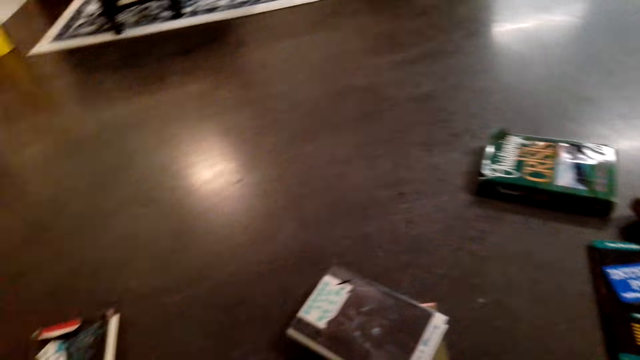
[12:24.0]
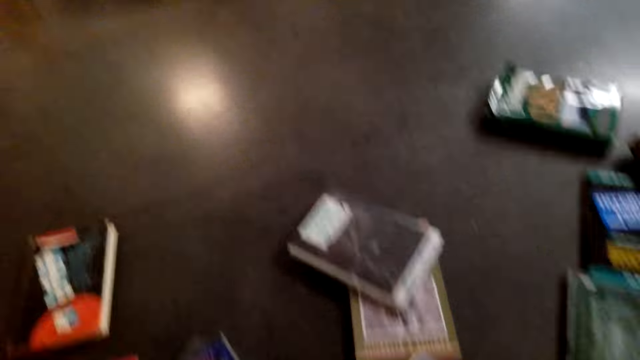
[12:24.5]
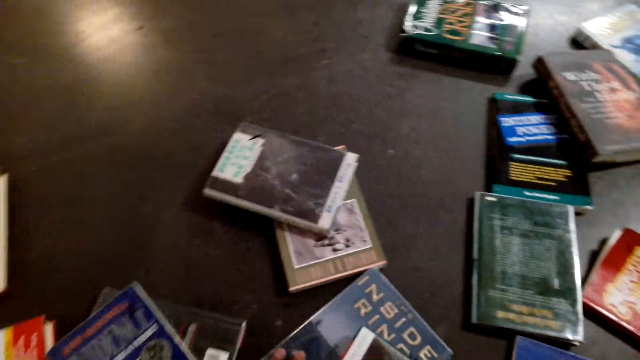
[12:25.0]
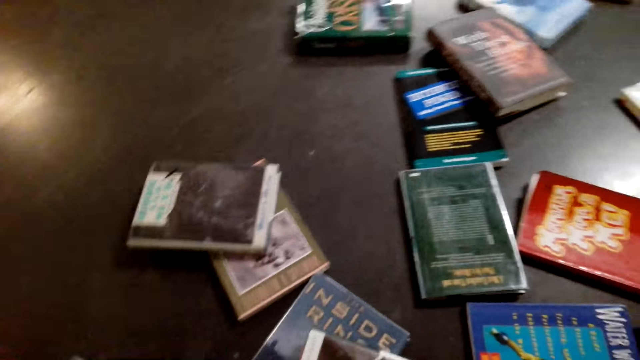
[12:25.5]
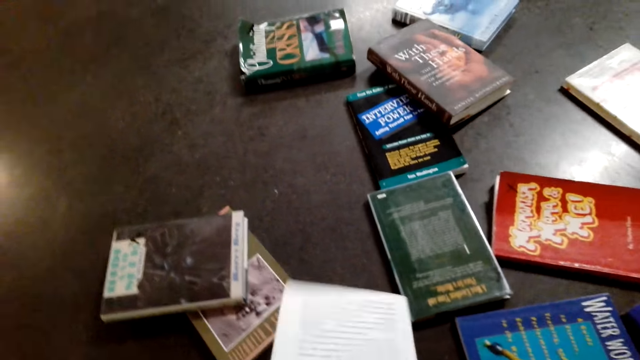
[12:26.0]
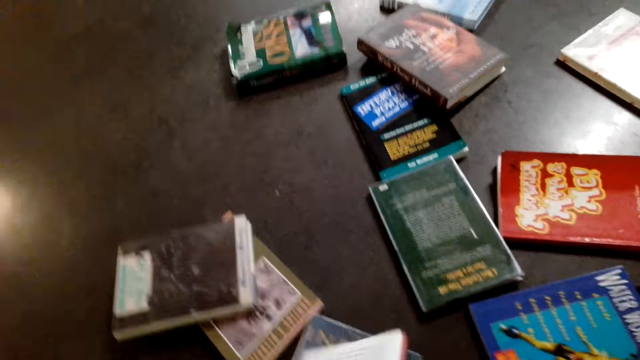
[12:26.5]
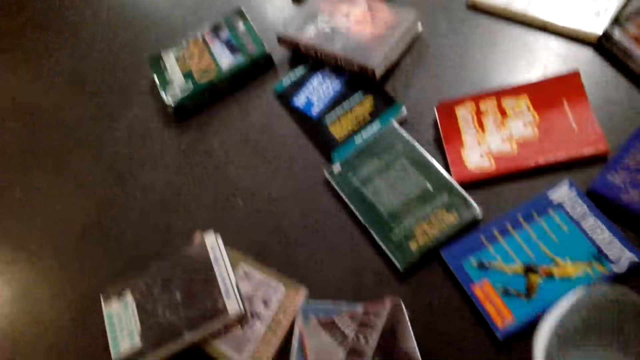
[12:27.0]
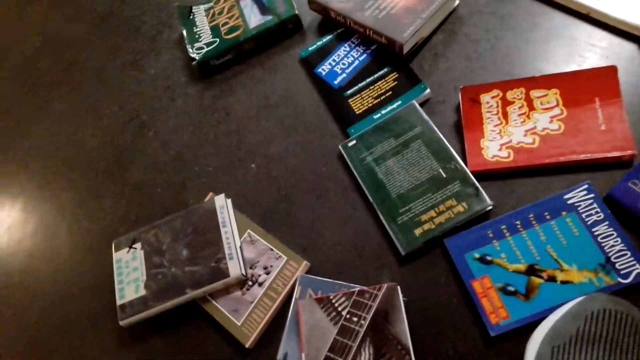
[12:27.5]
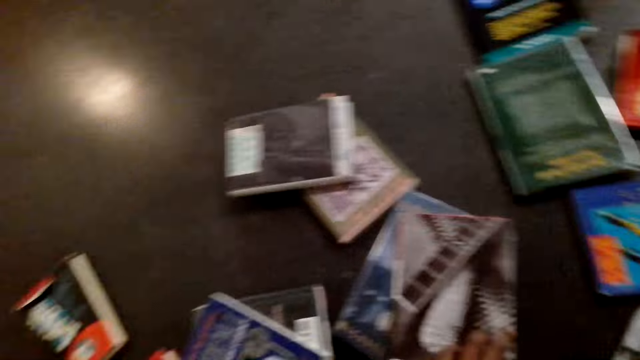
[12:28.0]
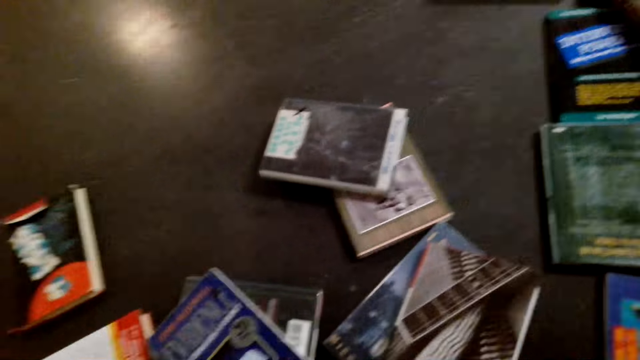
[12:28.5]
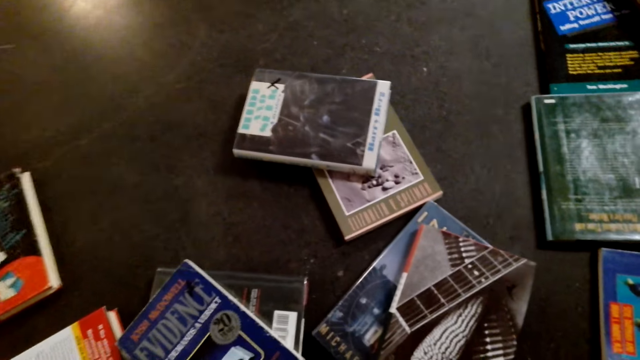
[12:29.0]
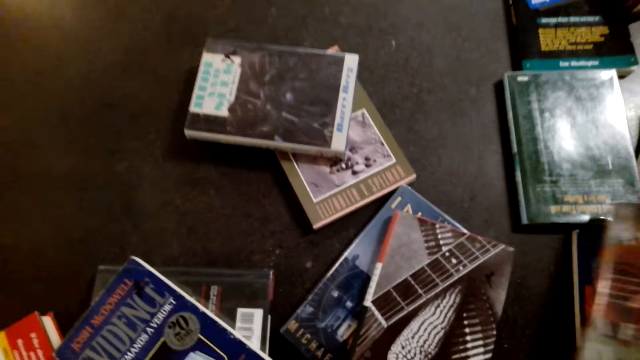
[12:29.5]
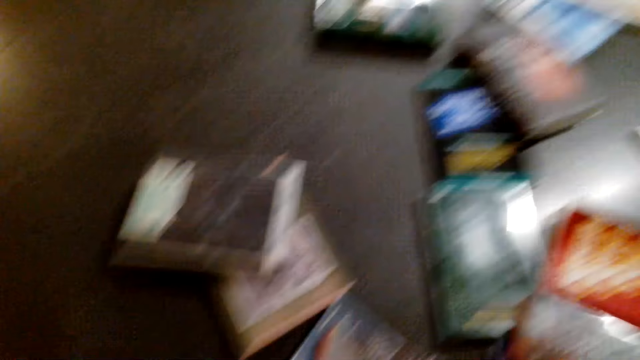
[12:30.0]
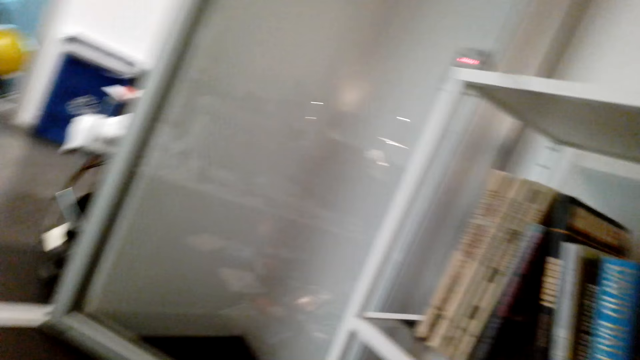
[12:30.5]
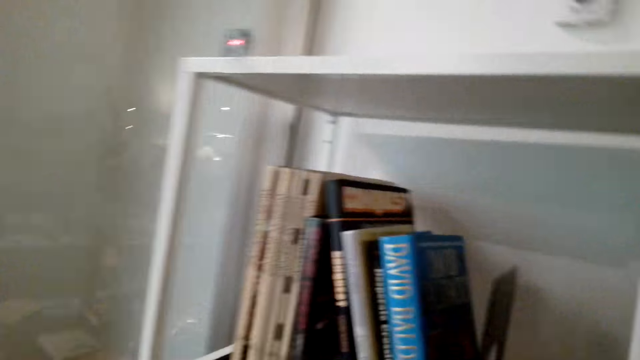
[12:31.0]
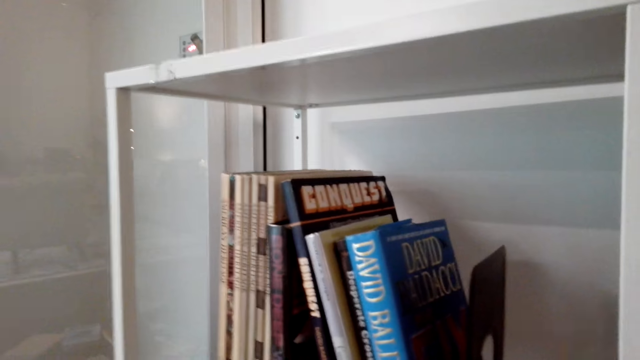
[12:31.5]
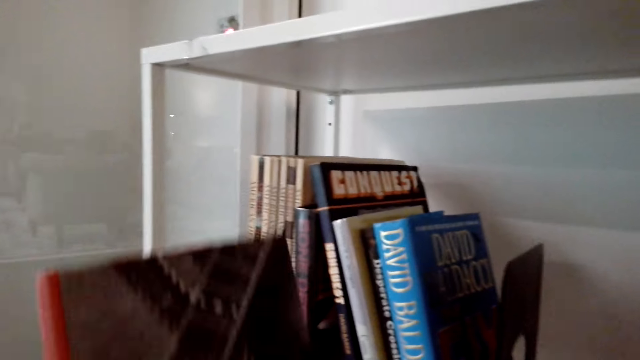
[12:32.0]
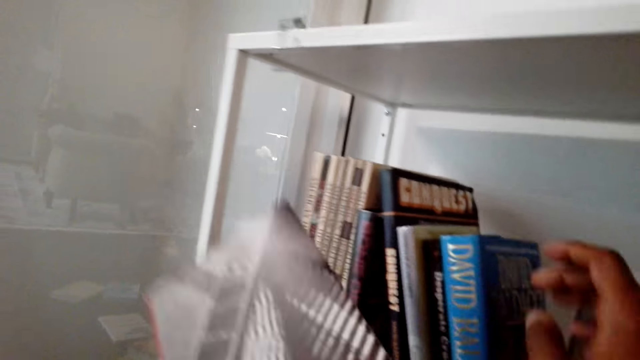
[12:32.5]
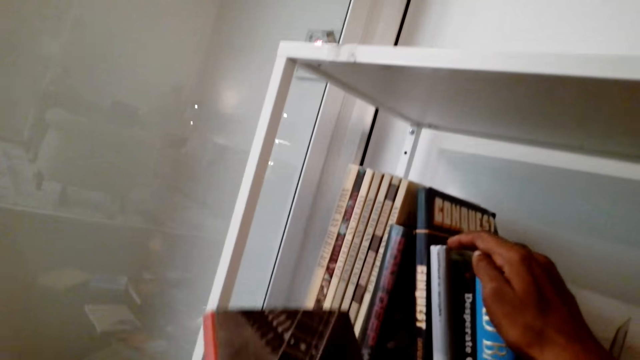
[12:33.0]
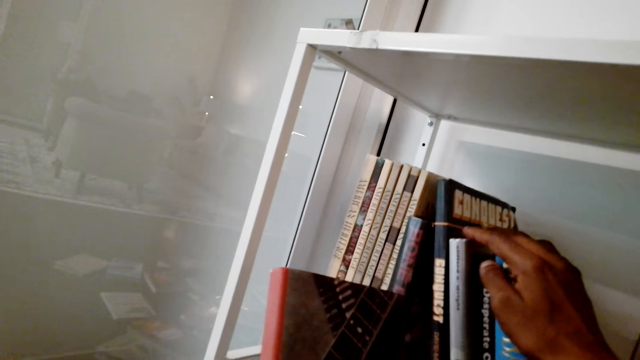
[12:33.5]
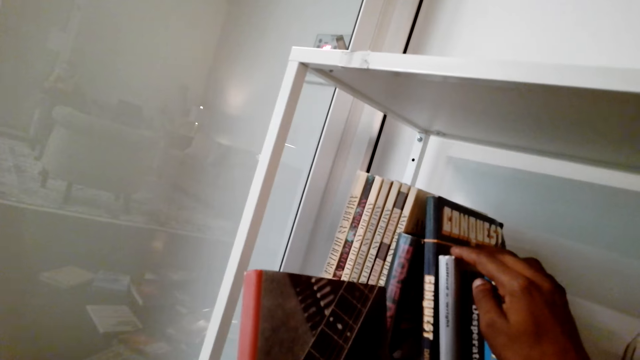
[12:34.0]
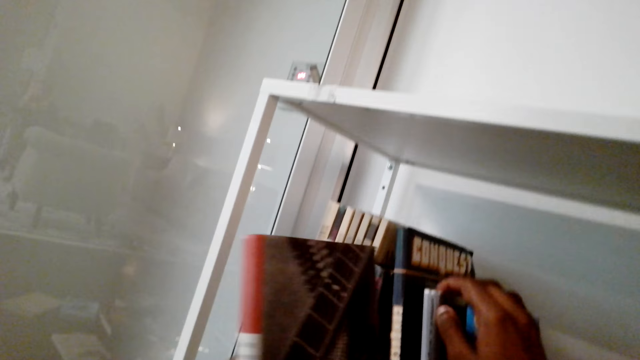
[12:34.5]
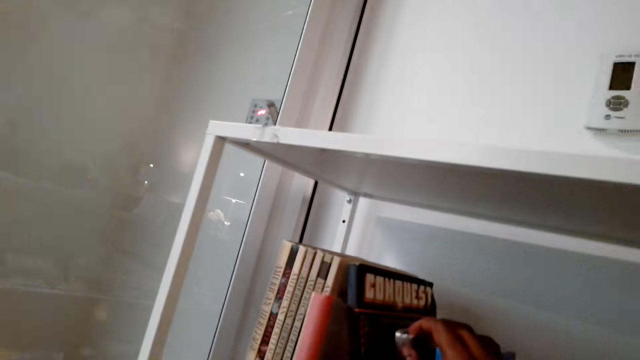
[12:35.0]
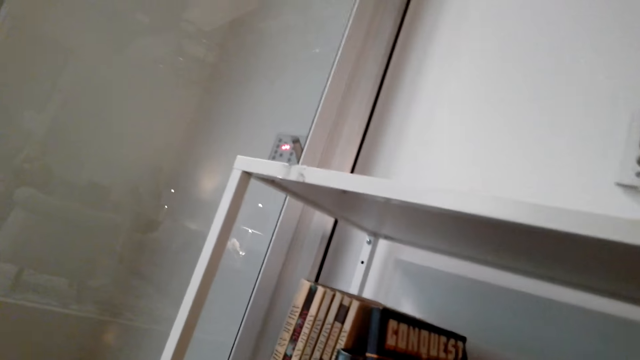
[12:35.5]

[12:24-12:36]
The camera wearer turns around. They arrange novels in the cabinet.

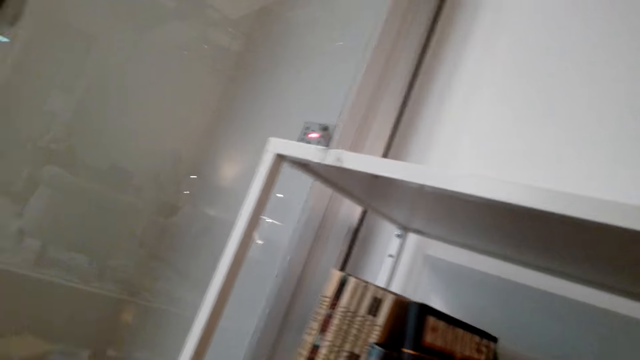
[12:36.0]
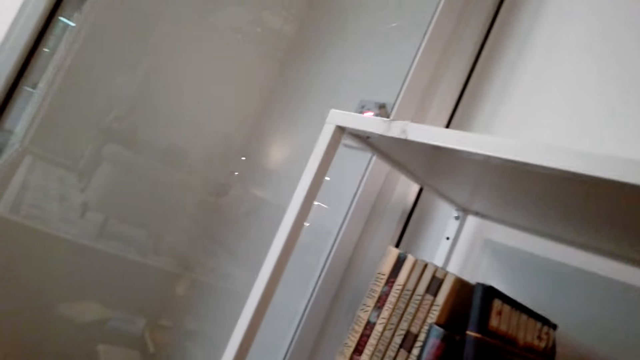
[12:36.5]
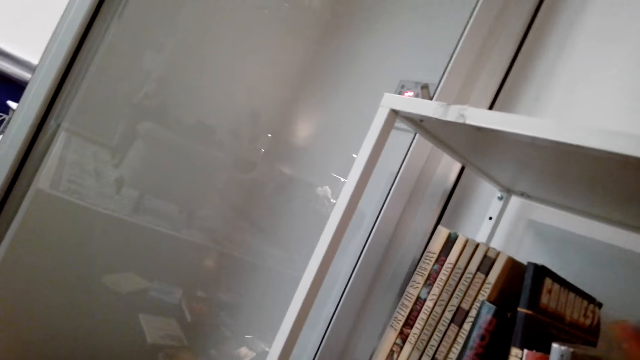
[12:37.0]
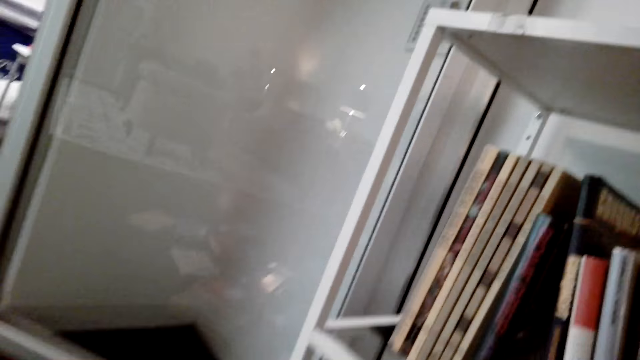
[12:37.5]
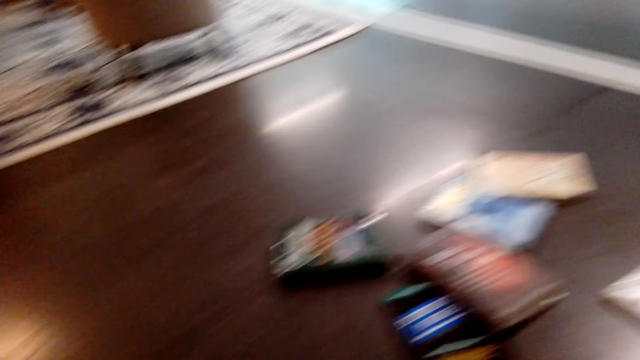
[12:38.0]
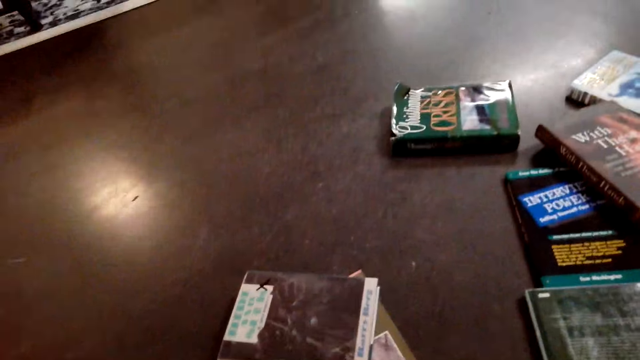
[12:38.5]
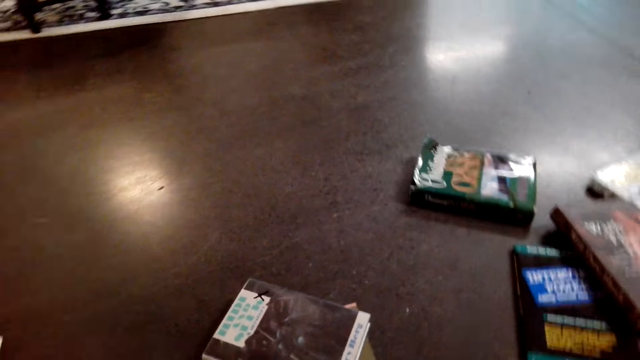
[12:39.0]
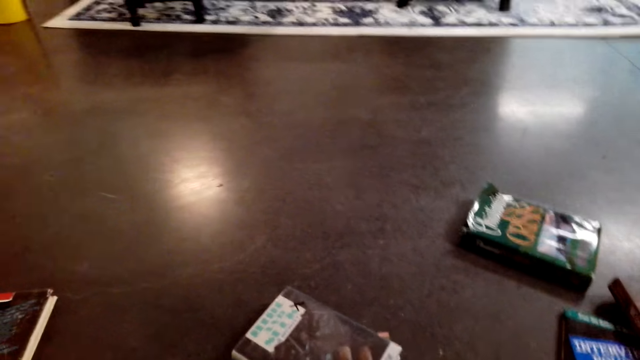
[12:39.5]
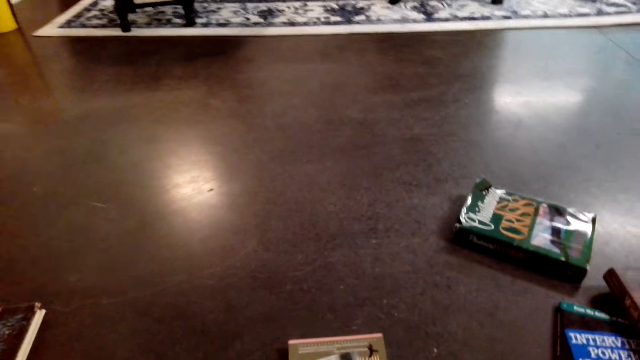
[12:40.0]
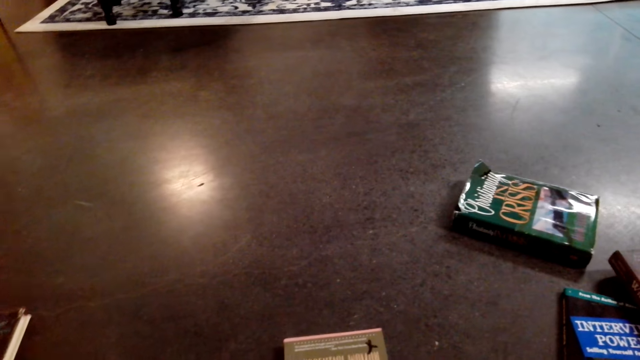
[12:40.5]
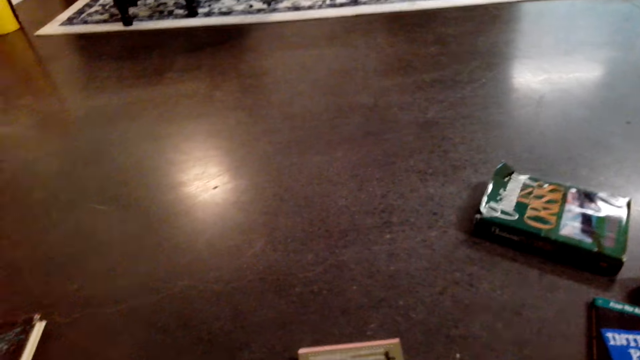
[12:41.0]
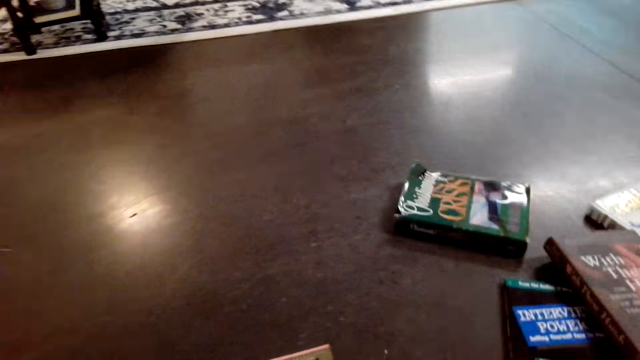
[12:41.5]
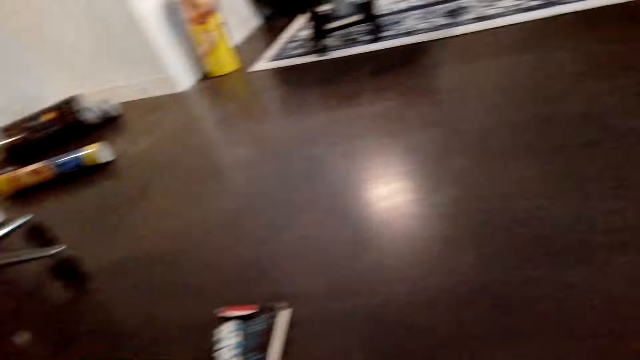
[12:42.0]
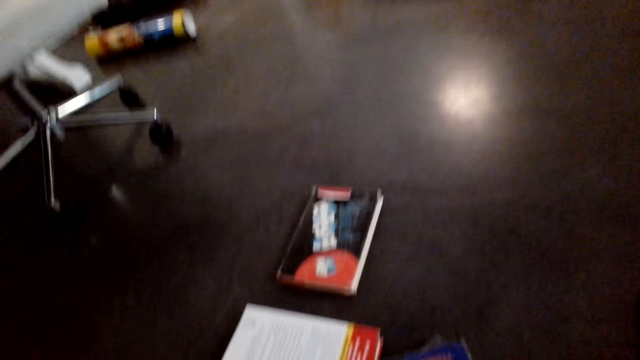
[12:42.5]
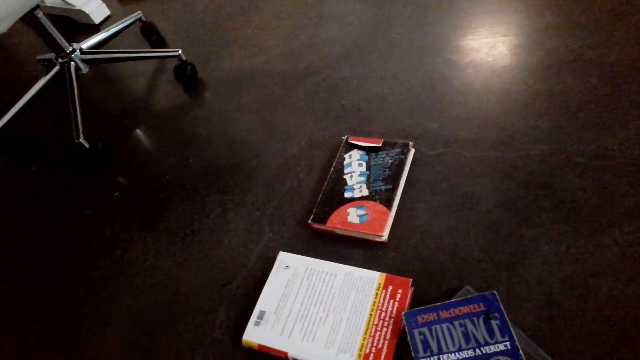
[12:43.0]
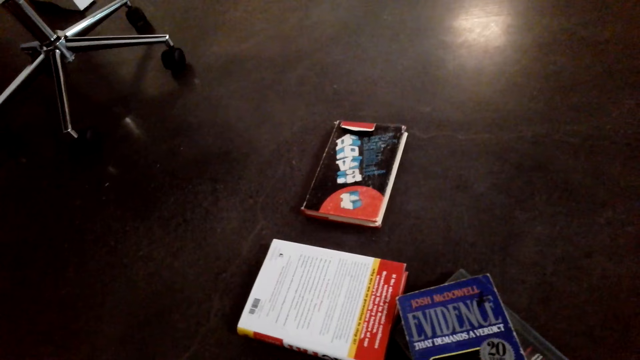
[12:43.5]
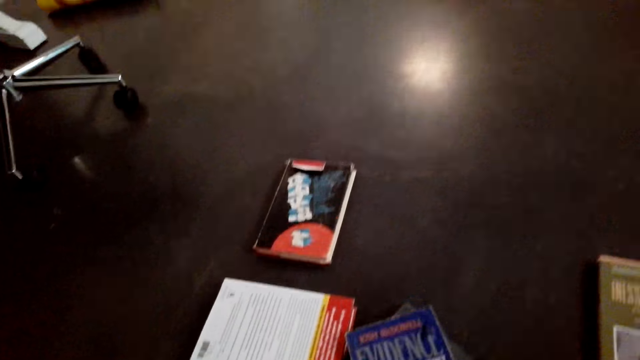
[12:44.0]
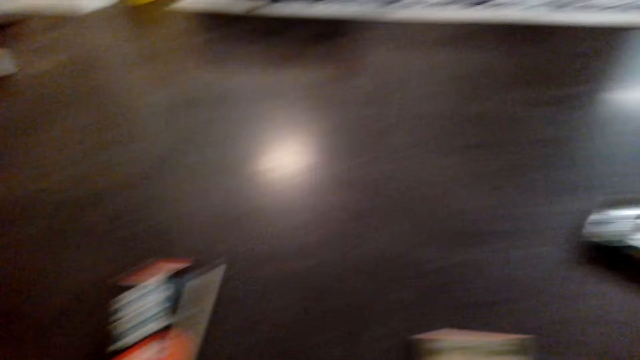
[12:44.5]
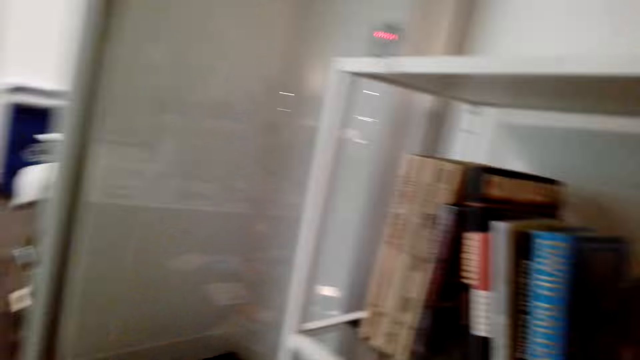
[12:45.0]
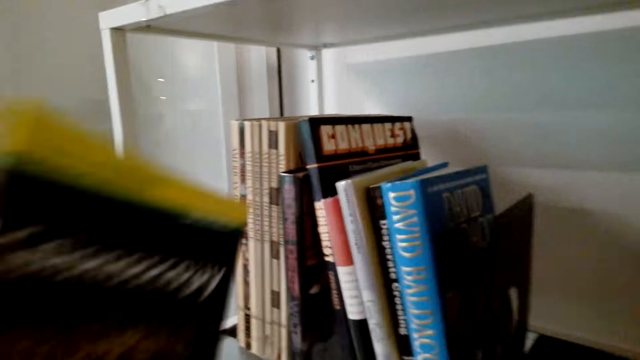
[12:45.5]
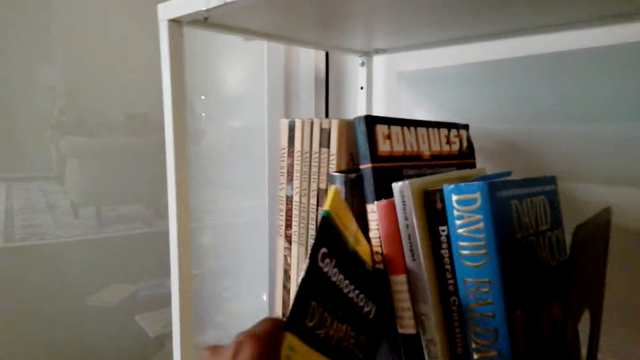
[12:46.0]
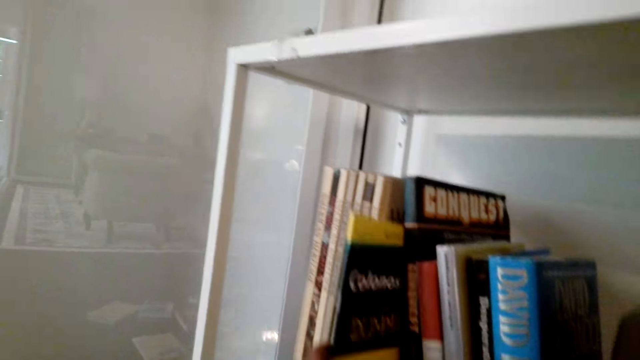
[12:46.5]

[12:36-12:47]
The camera wearer turns around. They arrange novels on the floor. They turn around. They arrange the novels in the cabinet.
